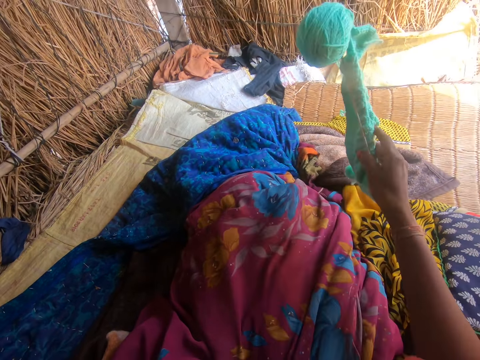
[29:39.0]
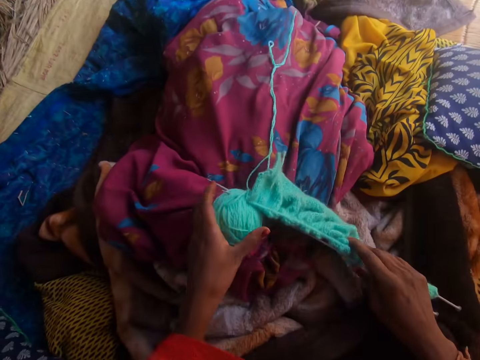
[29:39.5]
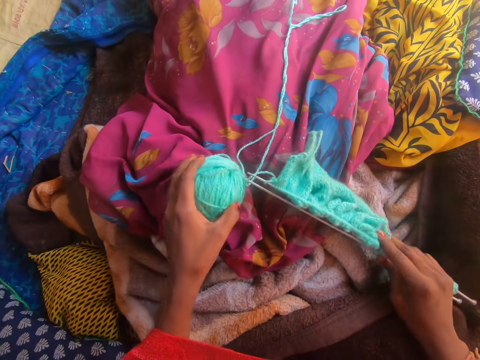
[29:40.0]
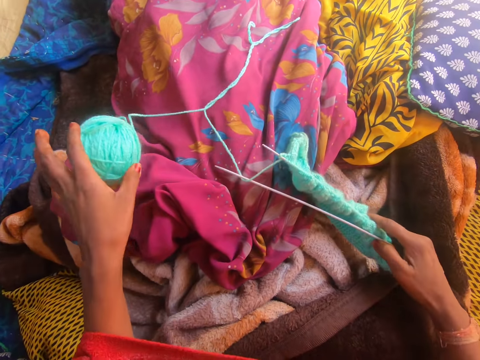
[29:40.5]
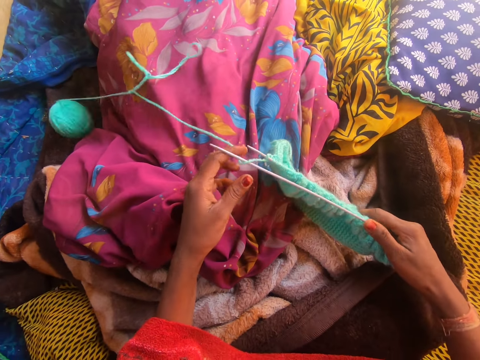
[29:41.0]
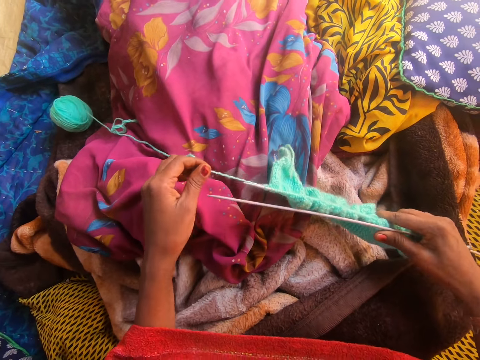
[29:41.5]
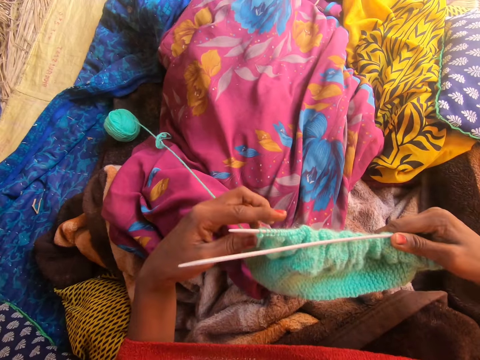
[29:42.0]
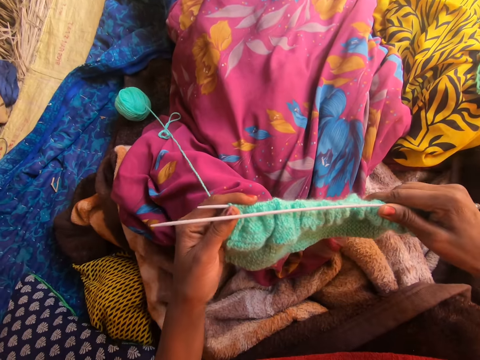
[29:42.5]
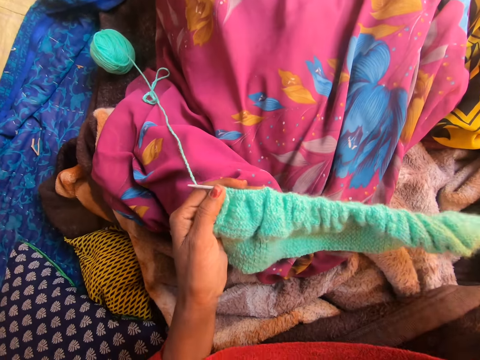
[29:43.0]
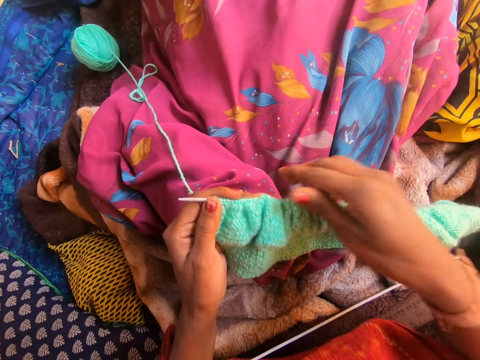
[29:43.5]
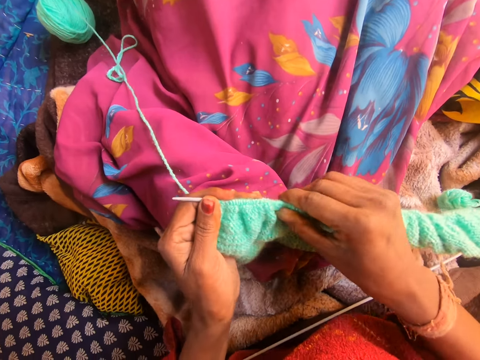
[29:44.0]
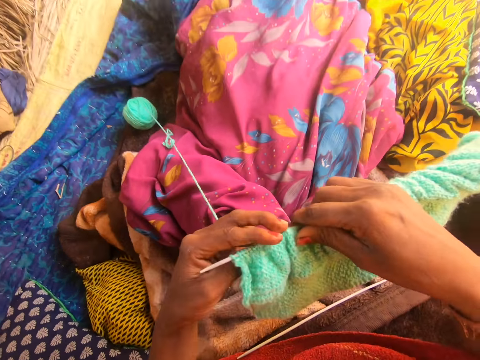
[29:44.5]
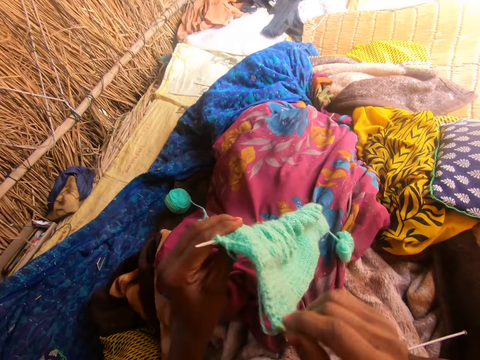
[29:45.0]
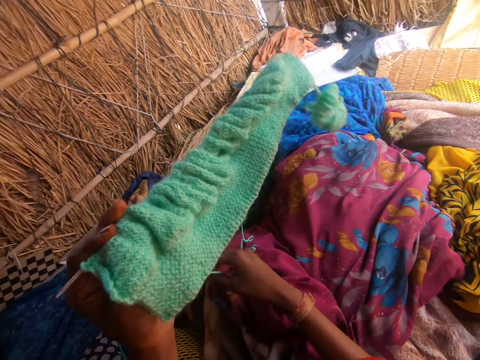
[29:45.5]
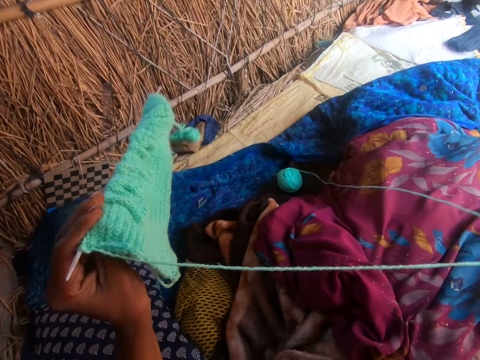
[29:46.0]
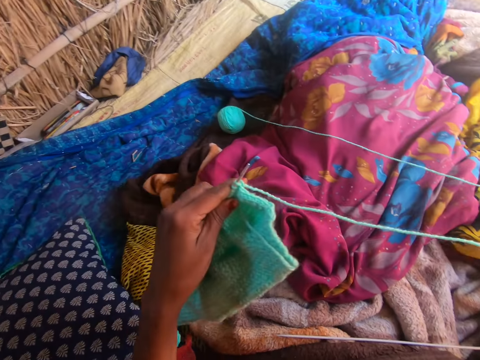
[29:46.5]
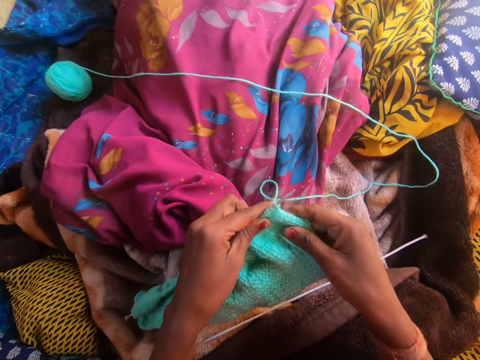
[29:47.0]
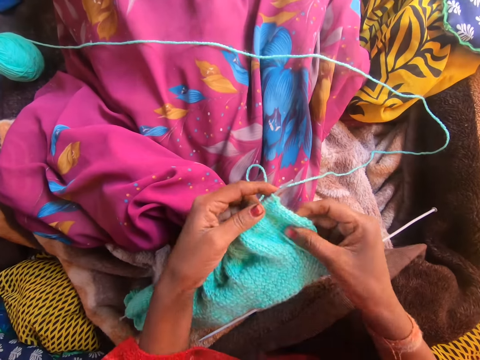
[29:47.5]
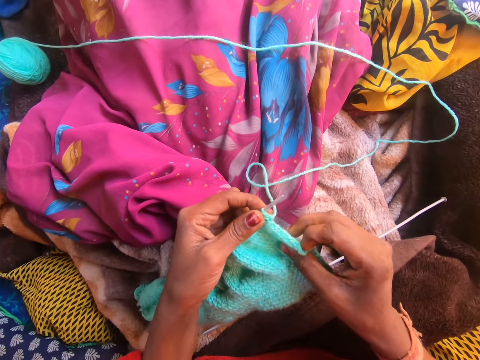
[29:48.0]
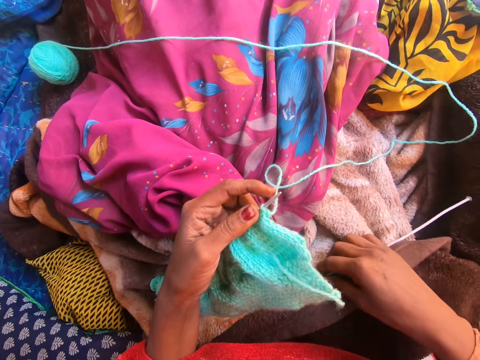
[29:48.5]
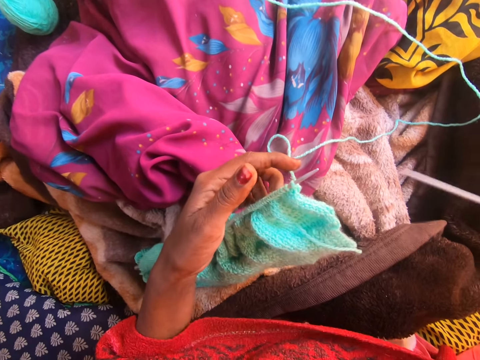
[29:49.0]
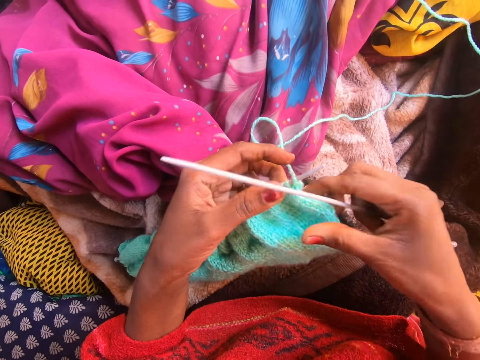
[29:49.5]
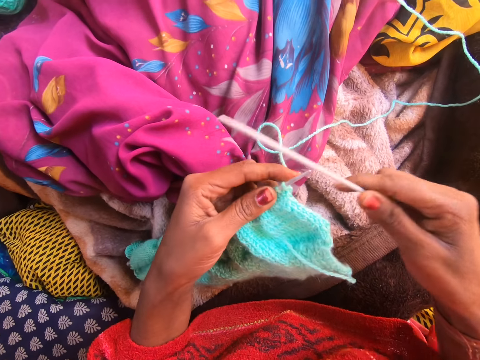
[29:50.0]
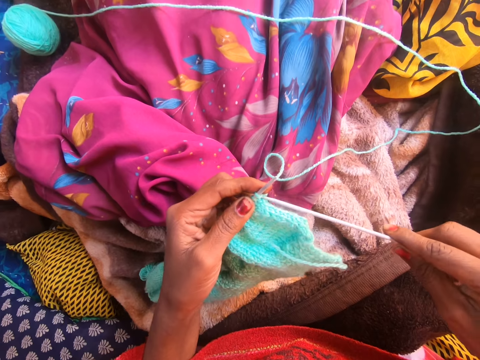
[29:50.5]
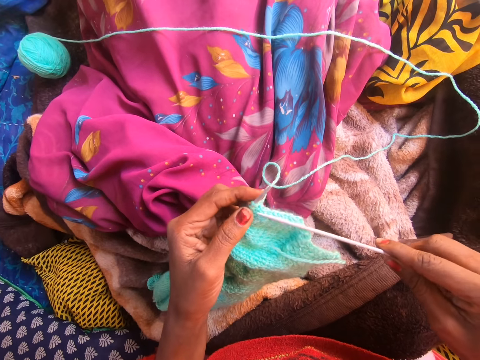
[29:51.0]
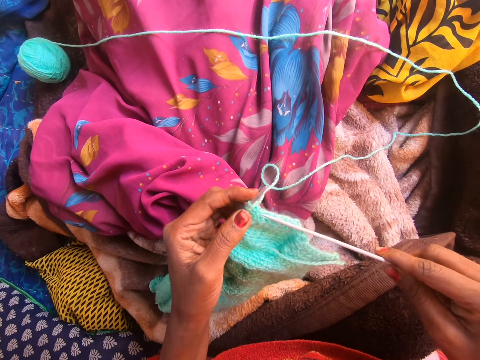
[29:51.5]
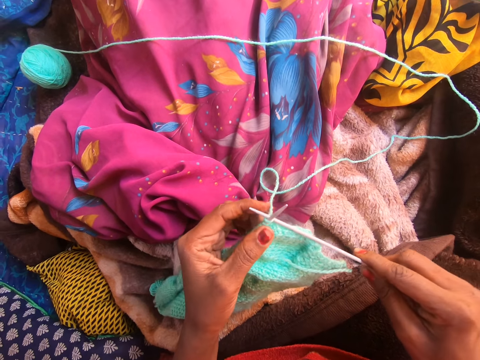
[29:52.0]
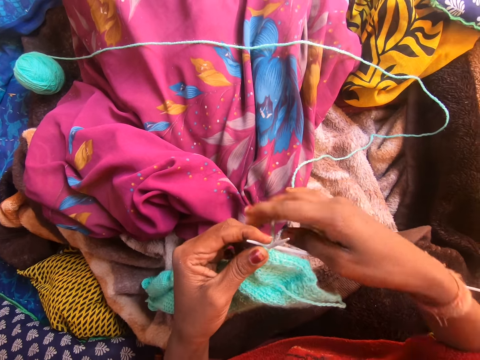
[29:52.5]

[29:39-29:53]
The camera wearer picks up a knitted yarn or fabric and a needle with her right hand. She holds a knitting yarn with her left hand. She drops the knitting yarn on the wrapper. She adjusts the knitted yarn with both hands. She knits the fabric with yarn using a crochet hook.

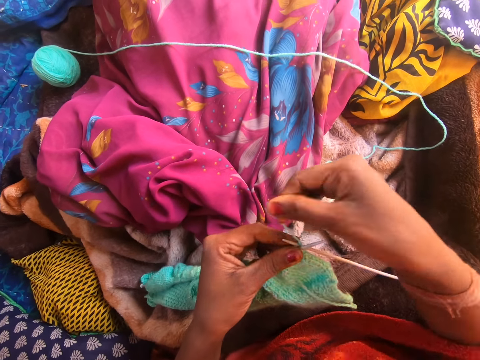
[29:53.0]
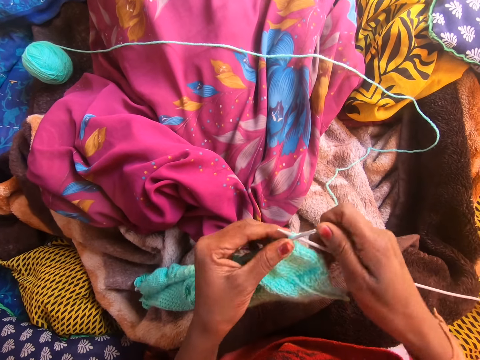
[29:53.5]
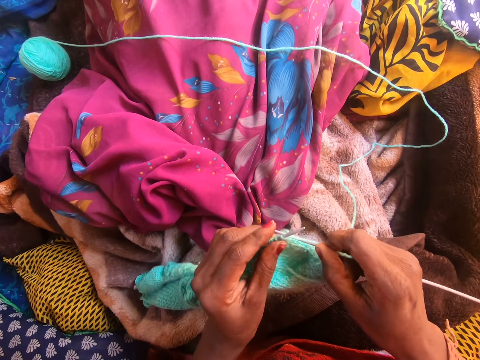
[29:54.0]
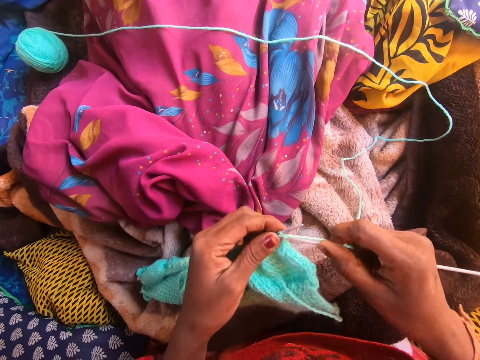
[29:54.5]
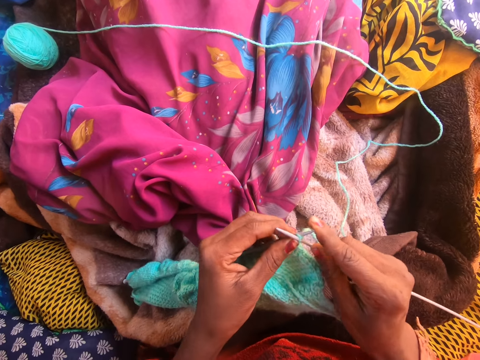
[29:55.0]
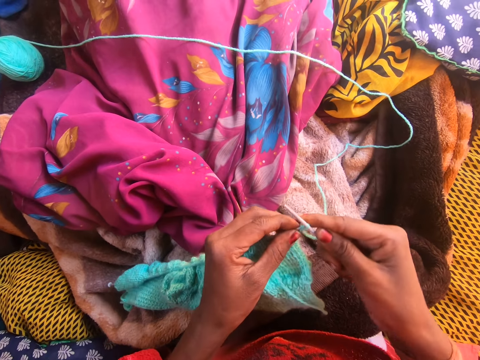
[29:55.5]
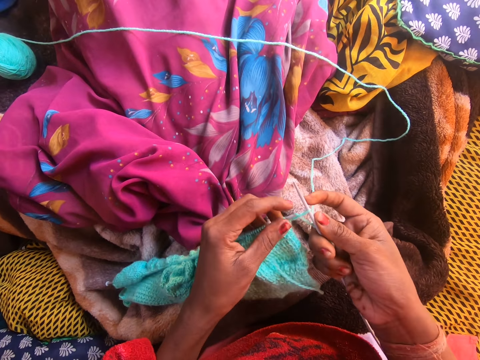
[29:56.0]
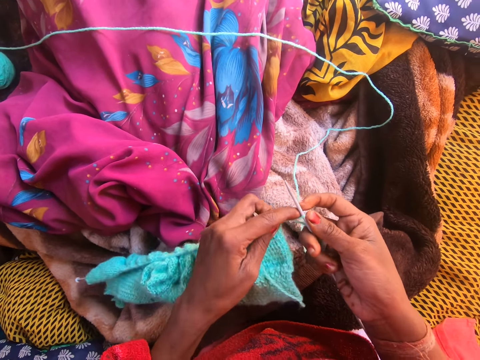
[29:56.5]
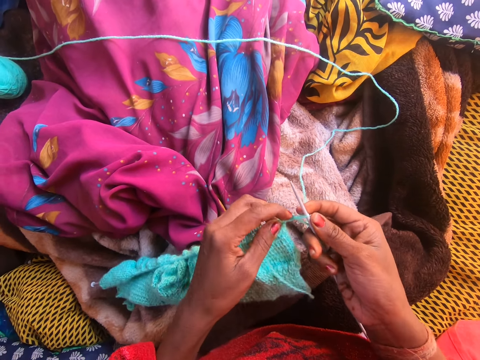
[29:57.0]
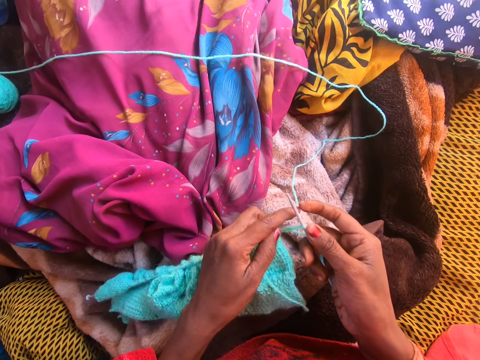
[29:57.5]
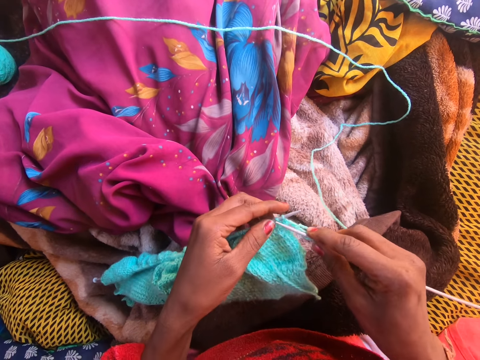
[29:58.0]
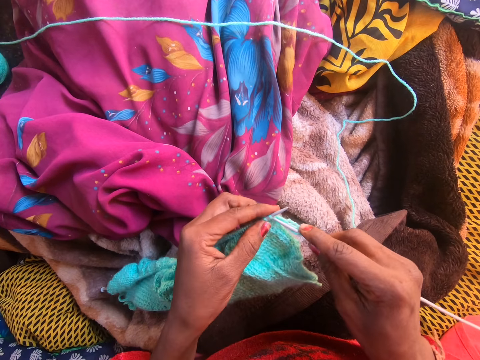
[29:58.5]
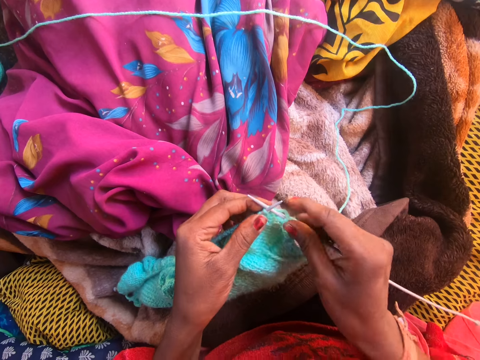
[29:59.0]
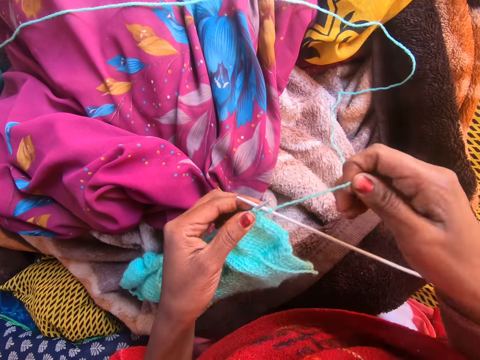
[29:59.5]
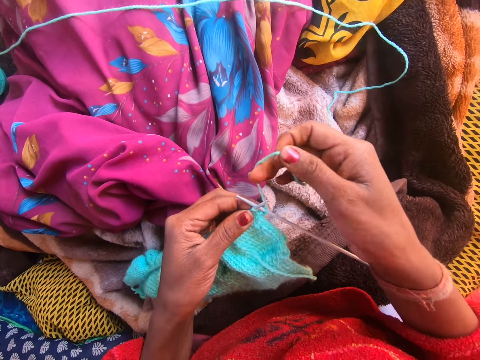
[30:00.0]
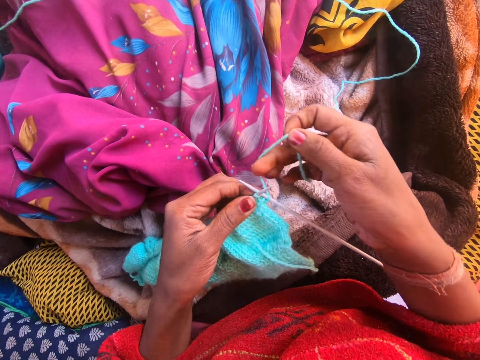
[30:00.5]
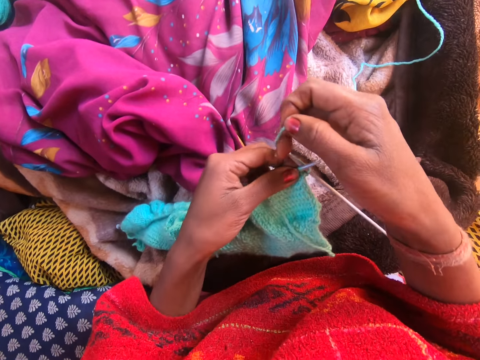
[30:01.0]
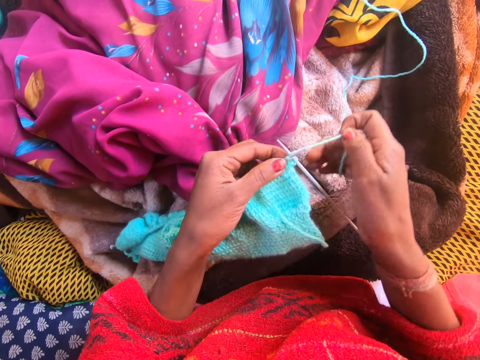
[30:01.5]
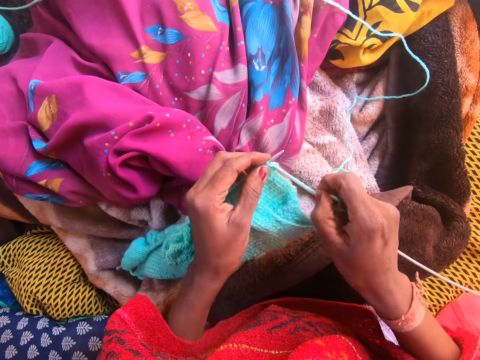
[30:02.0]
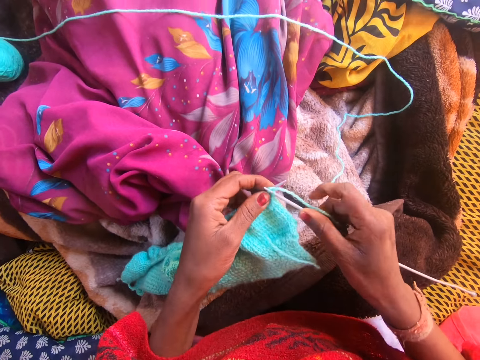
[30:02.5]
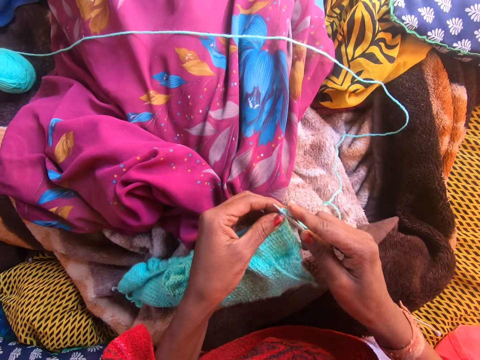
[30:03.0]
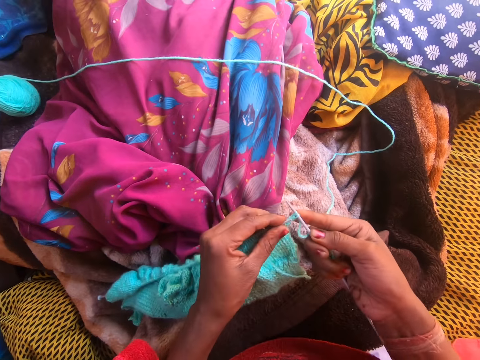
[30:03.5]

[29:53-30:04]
The camera wearer knits the yarn with both hands.

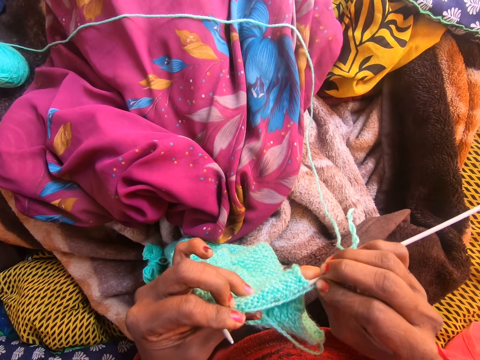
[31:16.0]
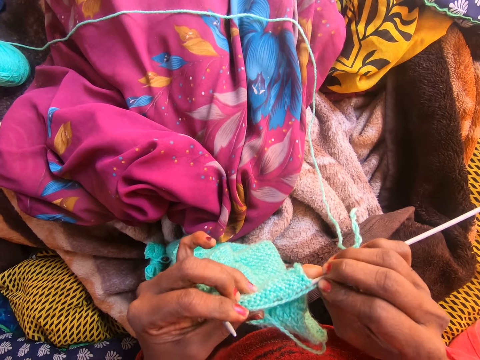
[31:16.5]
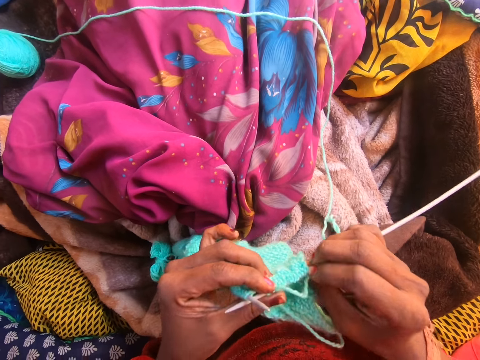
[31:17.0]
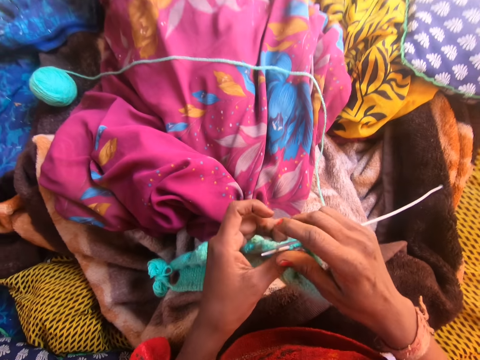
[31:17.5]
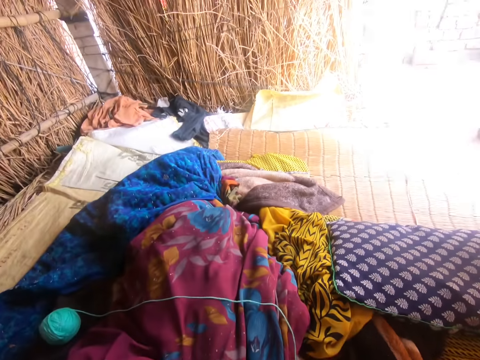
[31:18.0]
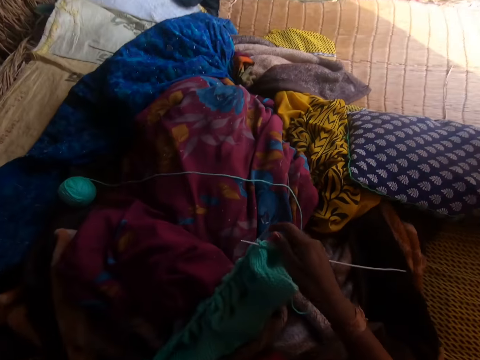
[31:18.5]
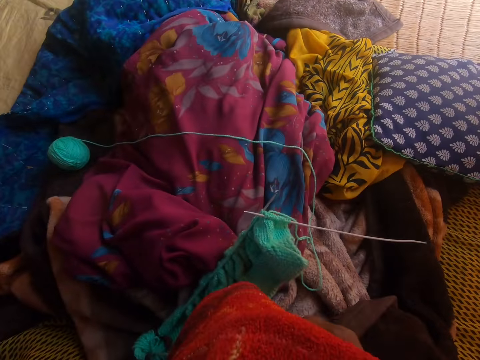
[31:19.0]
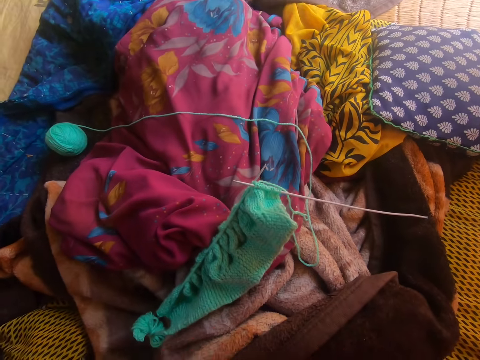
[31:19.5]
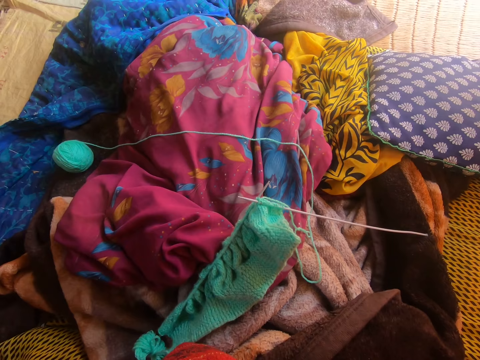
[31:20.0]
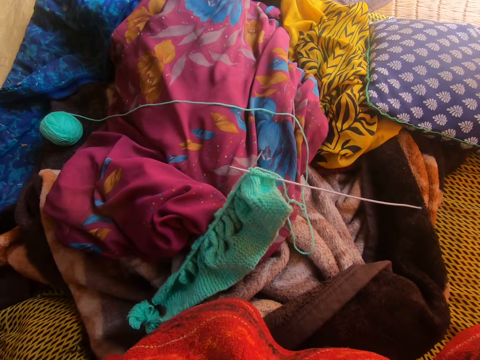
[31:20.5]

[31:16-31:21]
The camera wearer drops the knitted yarn on the wrapper.
